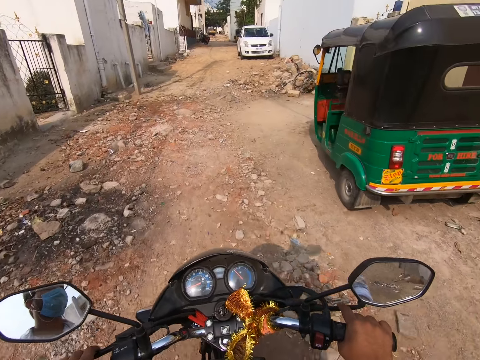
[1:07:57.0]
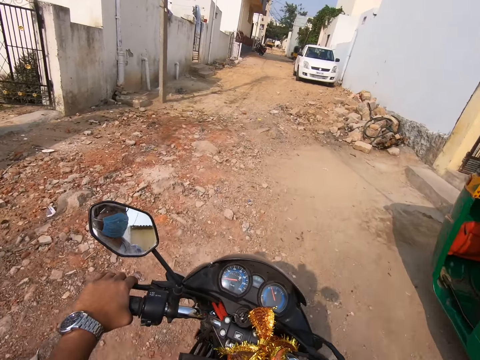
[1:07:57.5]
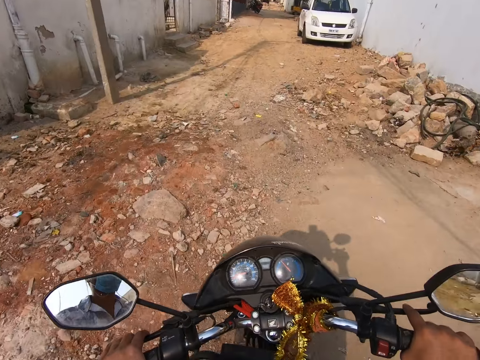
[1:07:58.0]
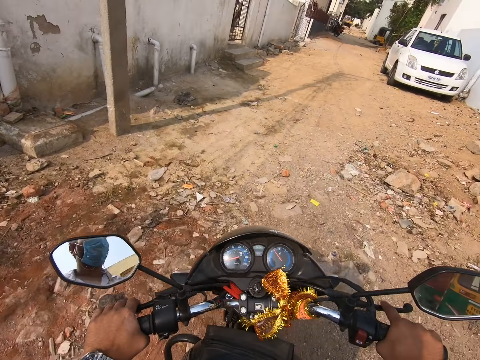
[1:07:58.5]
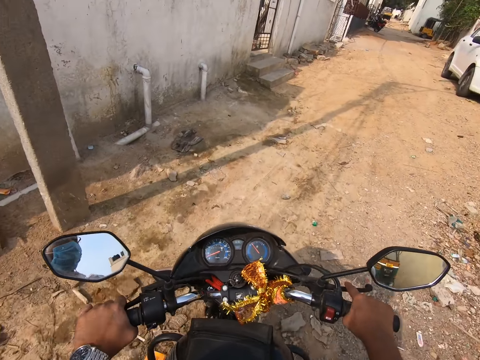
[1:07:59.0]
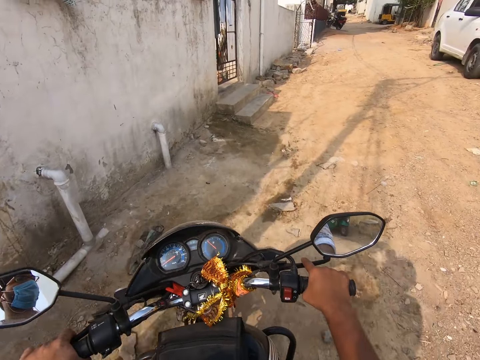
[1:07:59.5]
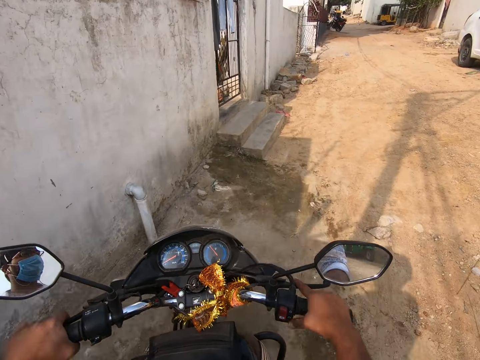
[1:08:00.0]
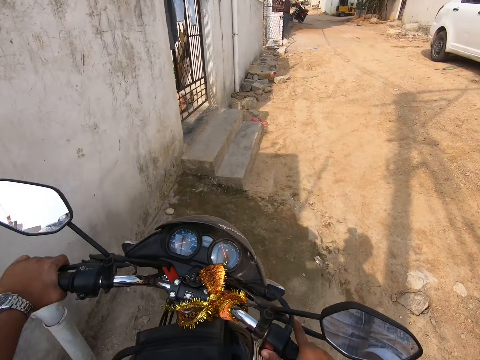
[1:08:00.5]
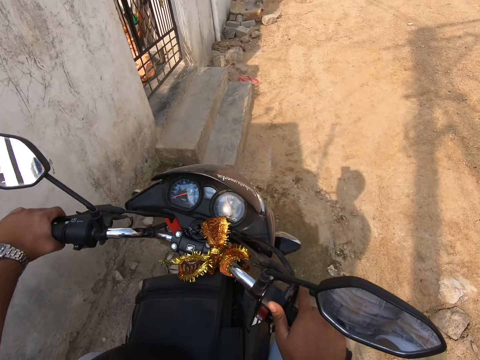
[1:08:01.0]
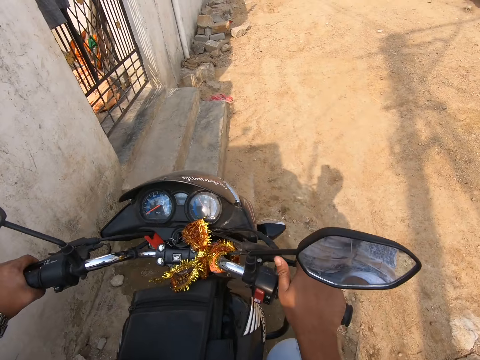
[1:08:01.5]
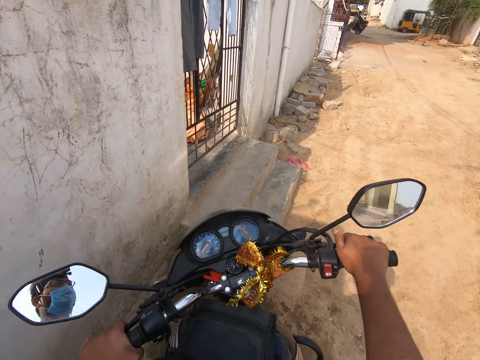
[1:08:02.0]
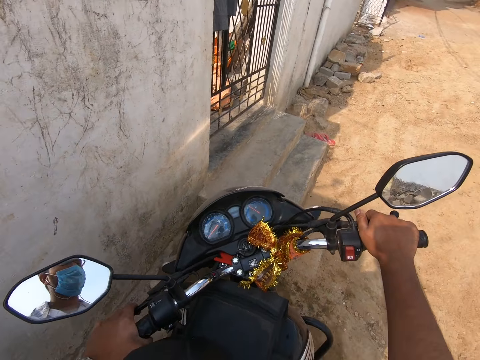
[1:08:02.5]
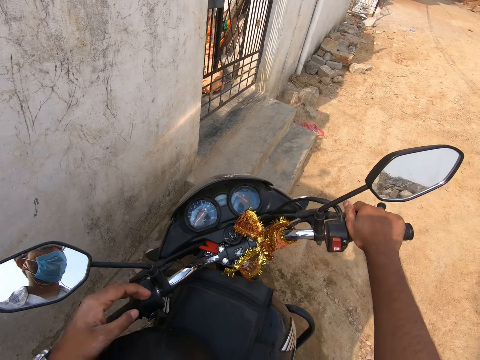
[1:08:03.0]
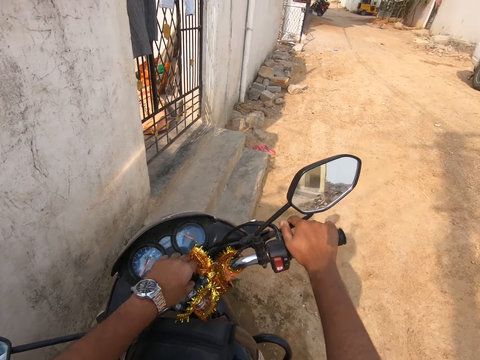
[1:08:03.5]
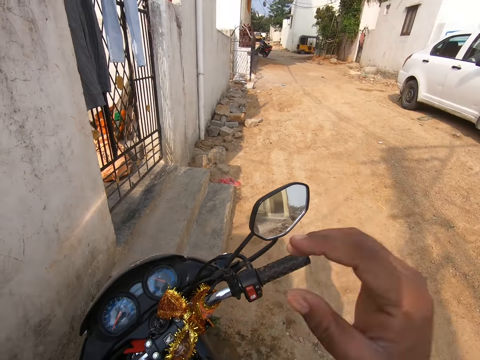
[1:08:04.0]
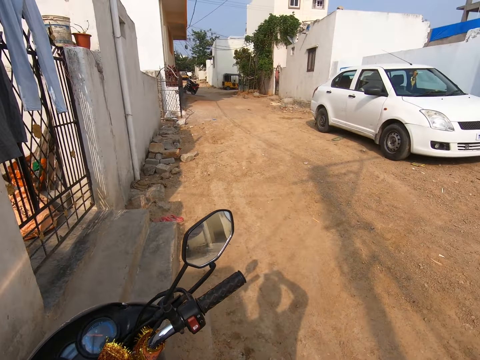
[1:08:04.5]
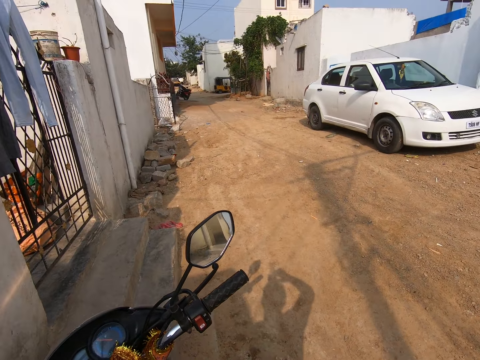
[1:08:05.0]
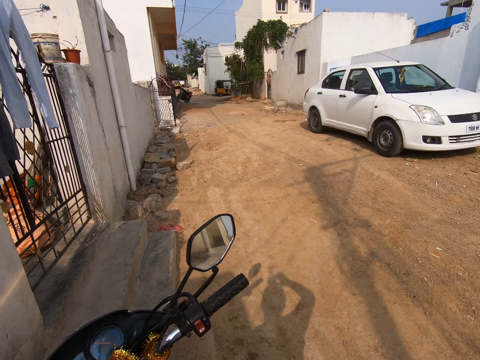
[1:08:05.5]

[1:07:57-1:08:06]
The camera wearer switches off the motorcycle or motorbike with his right hand. He stops driving the motorbike. He parks the motorcycle. He adjusts a camera on his head with his hands. He carries his hands up. He stares at the motorbike.
